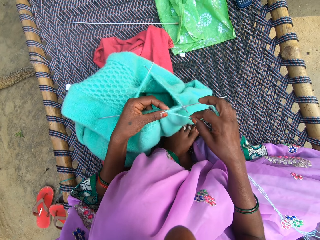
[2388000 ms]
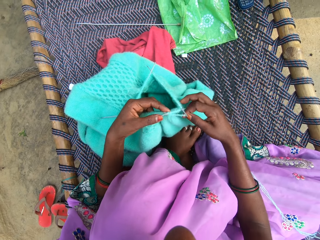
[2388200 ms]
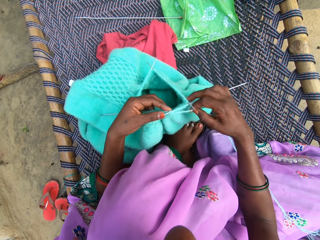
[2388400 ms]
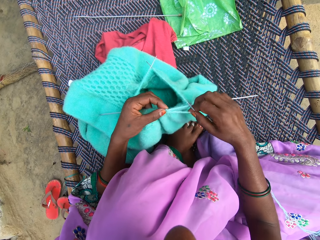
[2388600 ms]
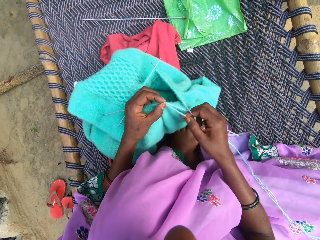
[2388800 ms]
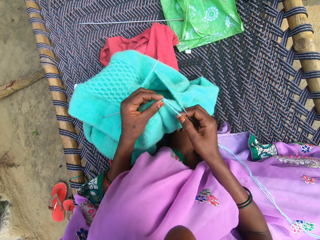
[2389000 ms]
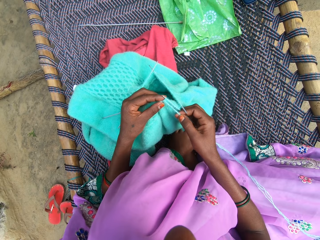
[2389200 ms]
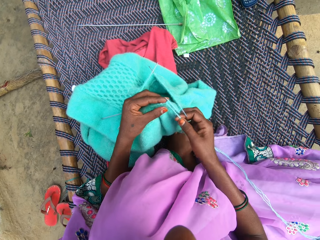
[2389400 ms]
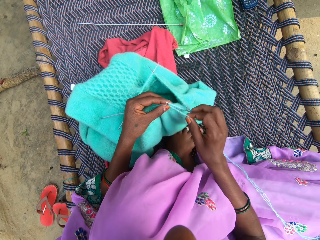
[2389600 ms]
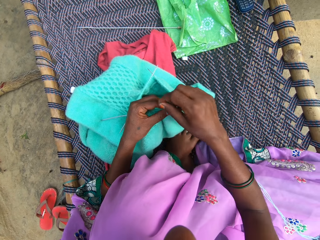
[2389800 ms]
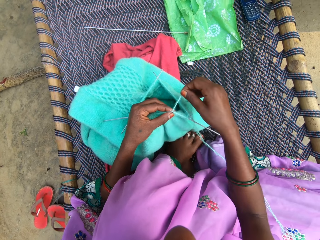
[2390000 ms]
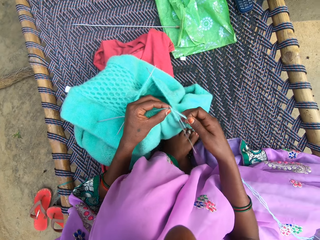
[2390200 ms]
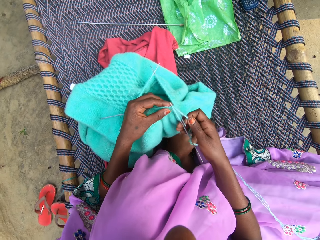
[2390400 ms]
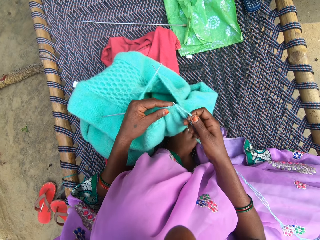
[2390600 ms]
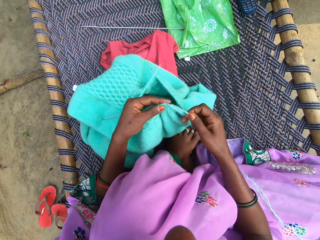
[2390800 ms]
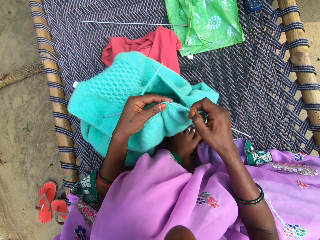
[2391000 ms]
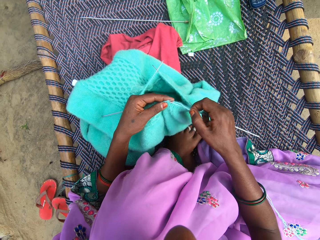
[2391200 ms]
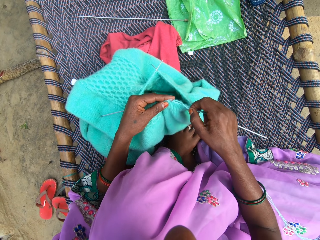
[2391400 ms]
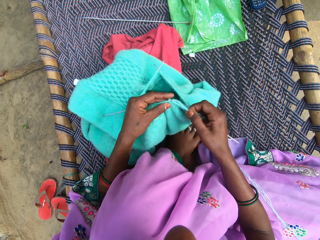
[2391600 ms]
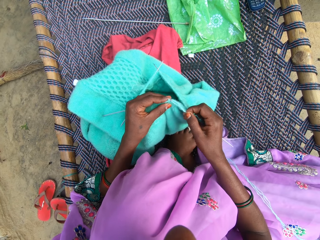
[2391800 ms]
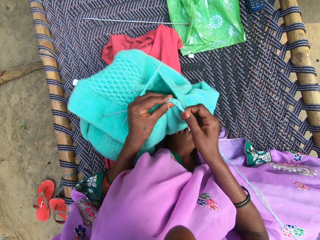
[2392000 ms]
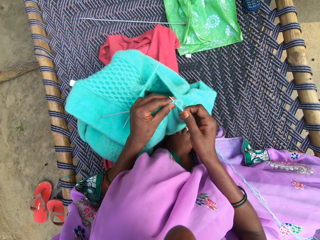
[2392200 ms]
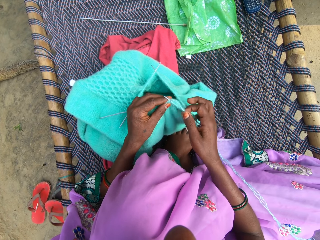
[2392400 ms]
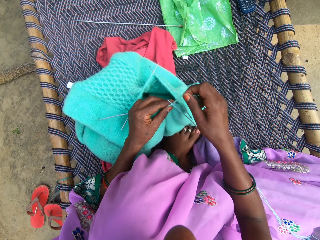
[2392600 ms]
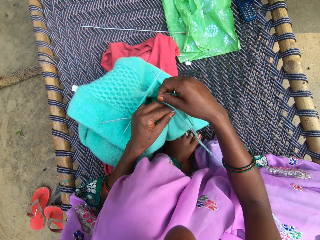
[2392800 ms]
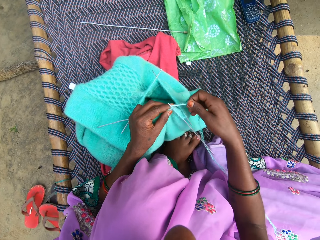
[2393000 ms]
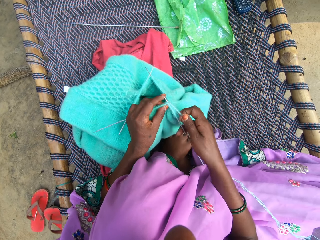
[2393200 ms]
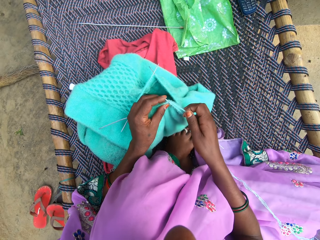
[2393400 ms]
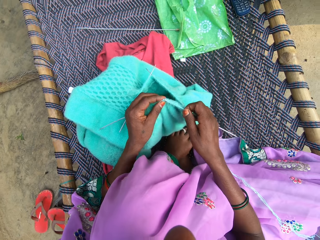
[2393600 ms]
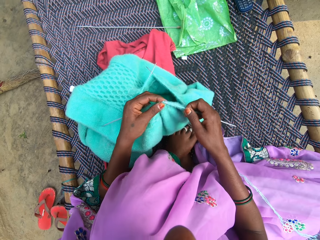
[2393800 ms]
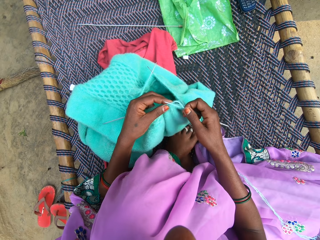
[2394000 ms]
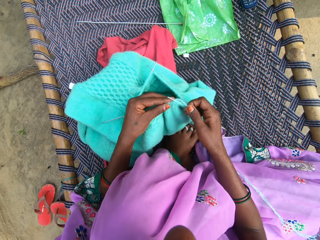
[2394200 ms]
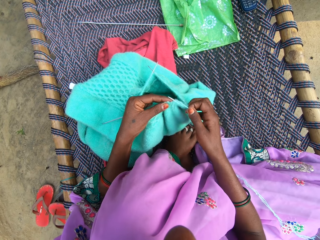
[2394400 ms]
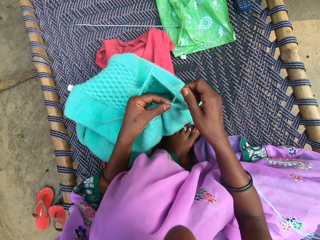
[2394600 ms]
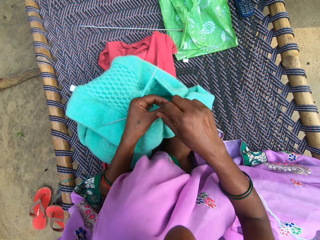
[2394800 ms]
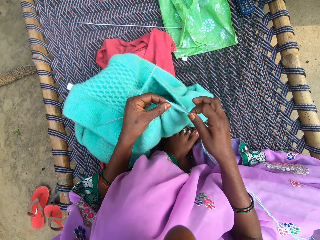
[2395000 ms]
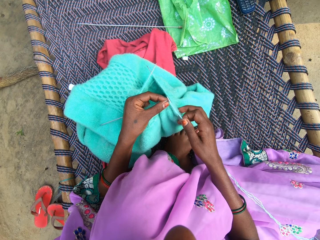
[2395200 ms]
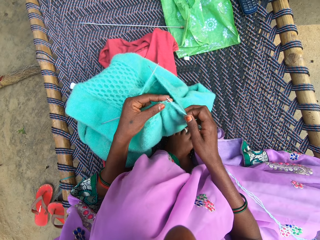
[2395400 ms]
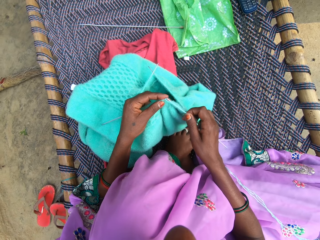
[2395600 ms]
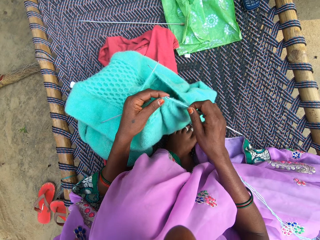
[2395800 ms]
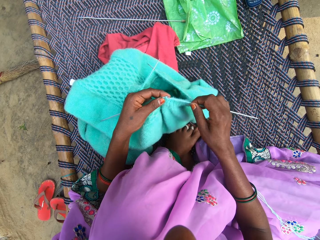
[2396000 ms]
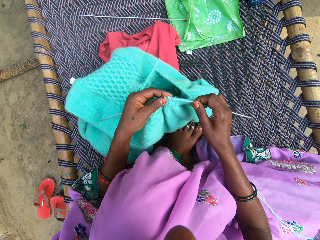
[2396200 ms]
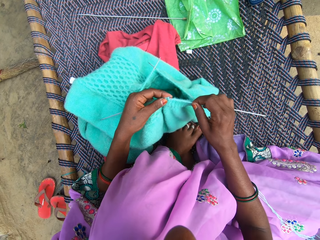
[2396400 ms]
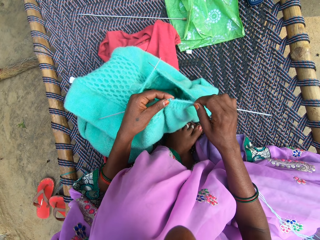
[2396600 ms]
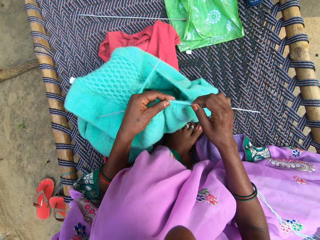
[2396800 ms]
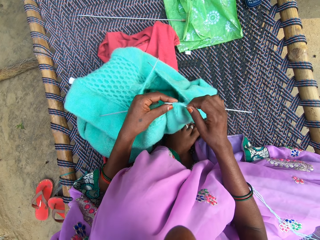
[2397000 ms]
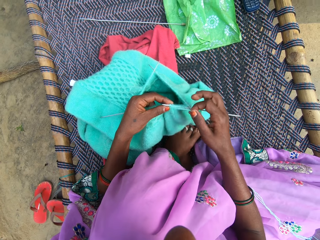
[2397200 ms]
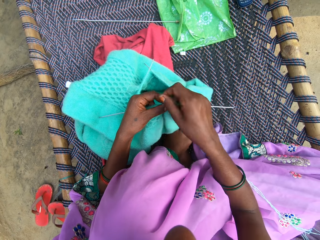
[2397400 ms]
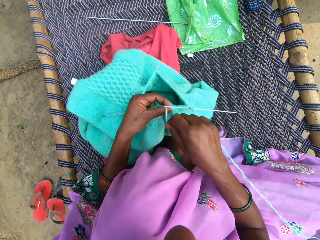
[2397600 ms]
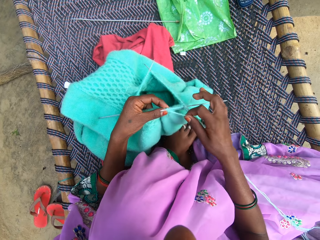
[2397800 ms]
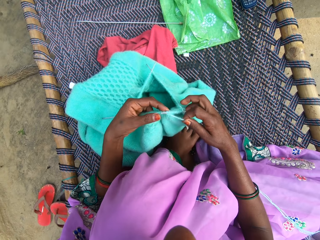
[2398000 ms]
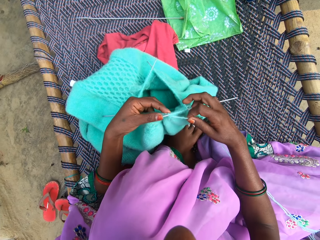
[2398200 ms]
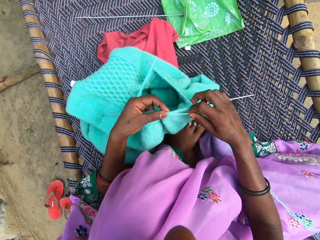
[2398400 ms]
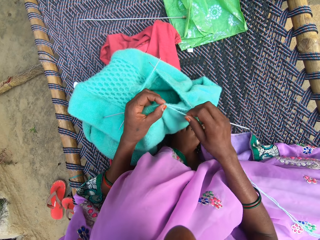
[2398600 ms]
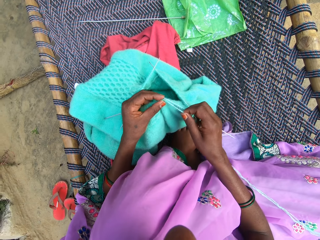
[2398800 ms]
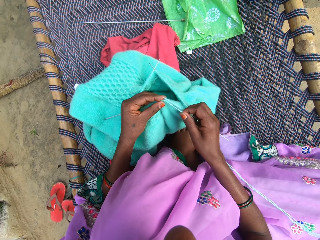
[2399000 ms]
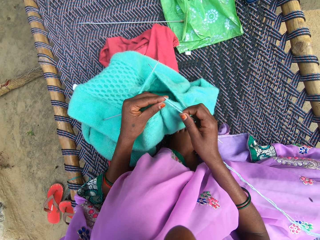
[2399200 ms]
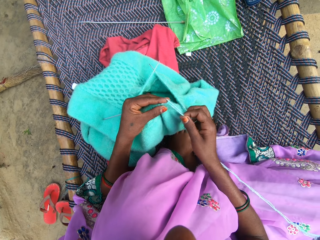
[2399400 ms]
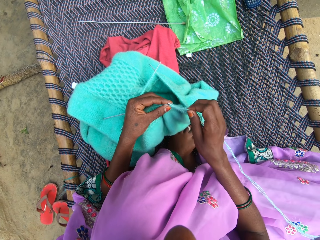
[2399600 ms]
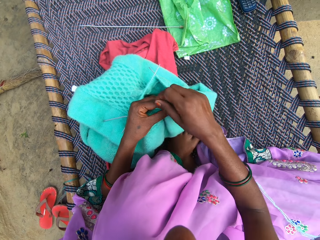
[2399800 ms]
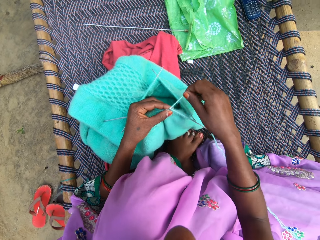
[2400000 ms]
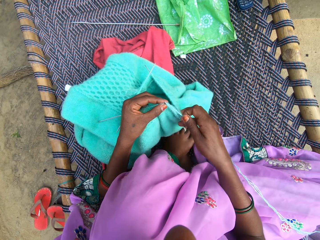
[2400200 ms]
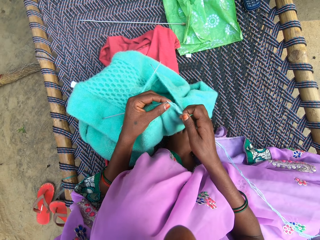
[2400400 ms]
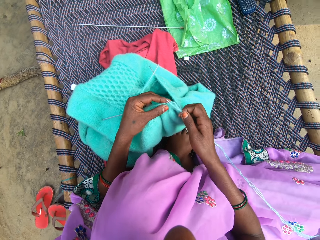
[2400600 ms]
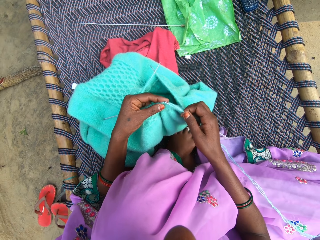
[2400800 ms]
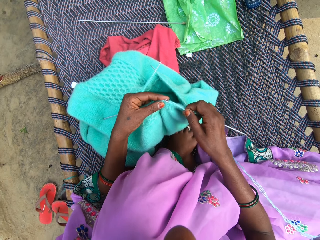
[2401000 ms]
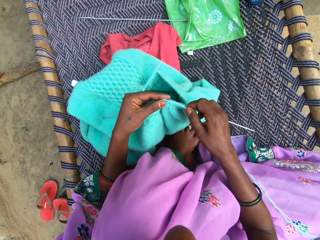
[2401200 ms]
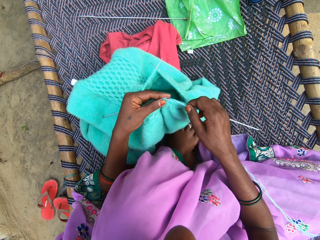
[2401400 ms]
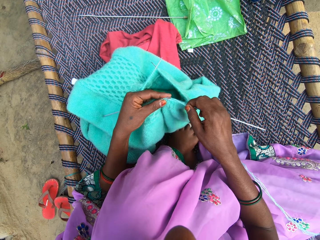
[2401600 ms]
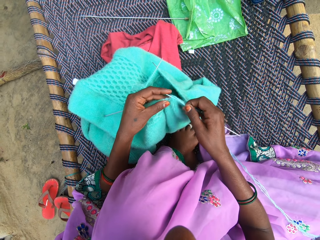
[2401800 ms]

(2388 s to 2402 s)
The camera wearer rounds the wool on the cloth. They knit the cloth. They round the wool on the cloth. They knit the cloth. They round the wool on the cloth. They knit the cloth. They round the wool on the cloth. They knit the cloth. They round the wool on the cloth. They knit the cloth. They round the wool on the cloth.

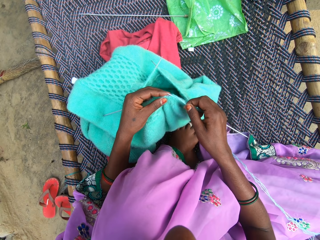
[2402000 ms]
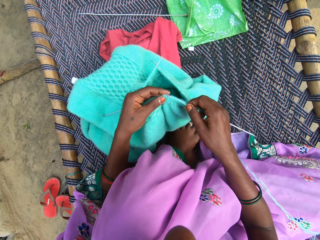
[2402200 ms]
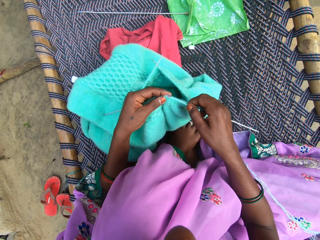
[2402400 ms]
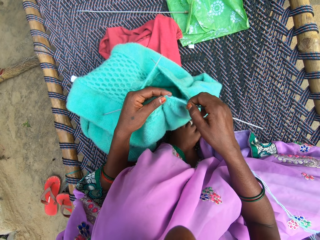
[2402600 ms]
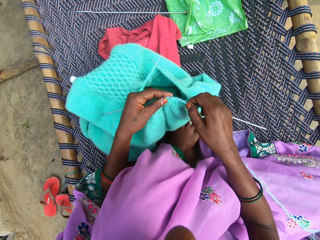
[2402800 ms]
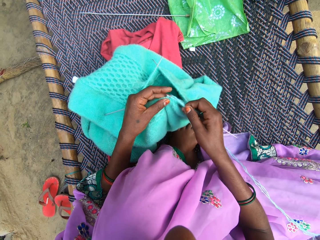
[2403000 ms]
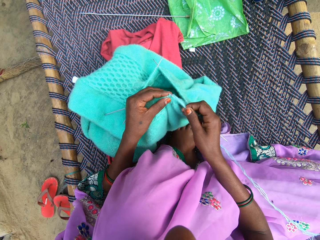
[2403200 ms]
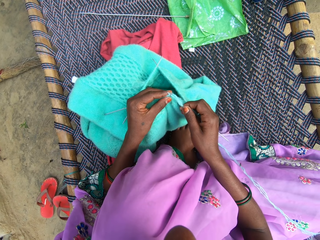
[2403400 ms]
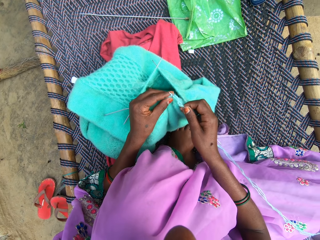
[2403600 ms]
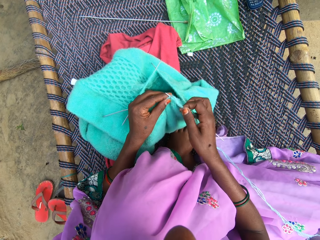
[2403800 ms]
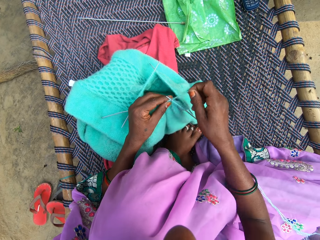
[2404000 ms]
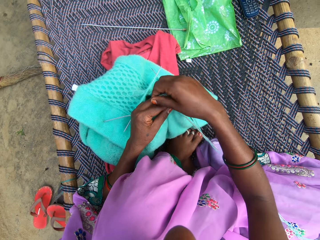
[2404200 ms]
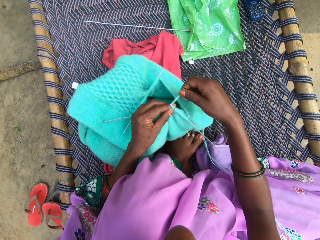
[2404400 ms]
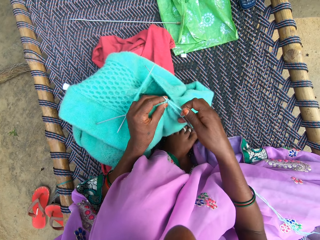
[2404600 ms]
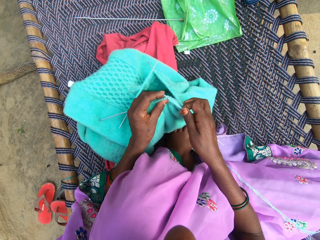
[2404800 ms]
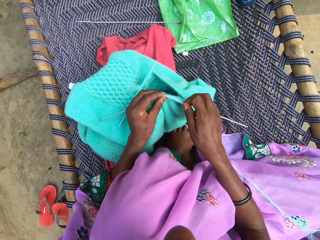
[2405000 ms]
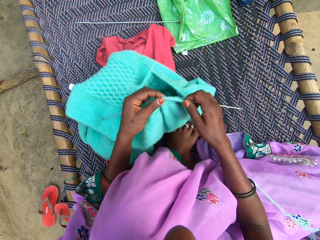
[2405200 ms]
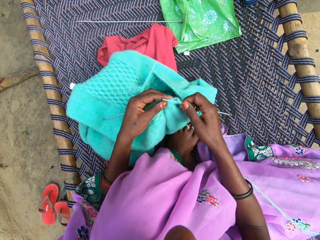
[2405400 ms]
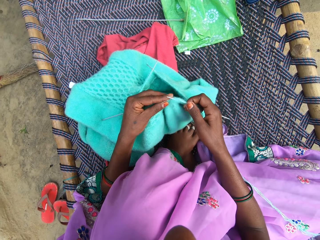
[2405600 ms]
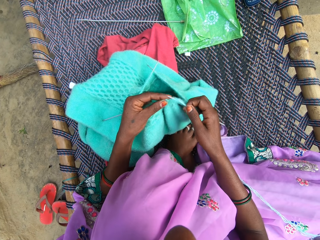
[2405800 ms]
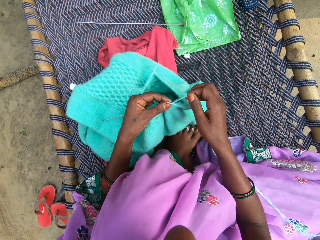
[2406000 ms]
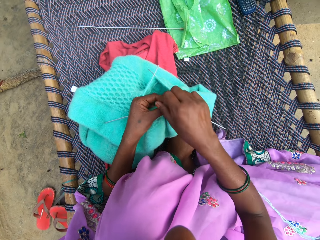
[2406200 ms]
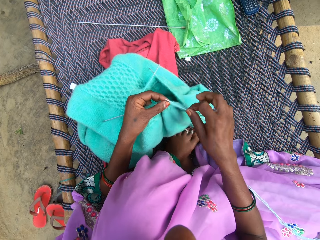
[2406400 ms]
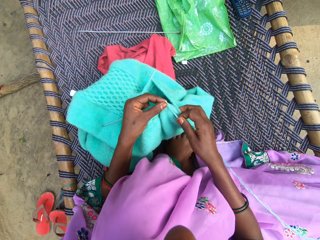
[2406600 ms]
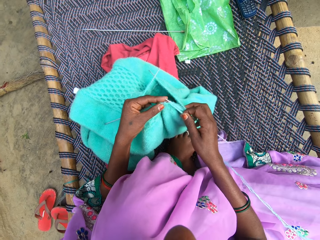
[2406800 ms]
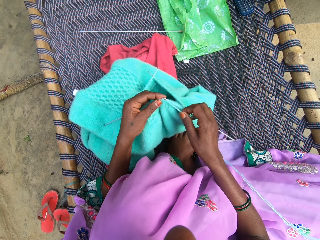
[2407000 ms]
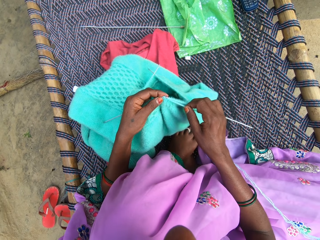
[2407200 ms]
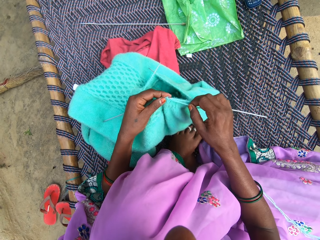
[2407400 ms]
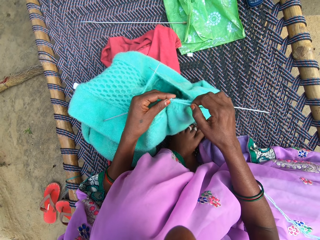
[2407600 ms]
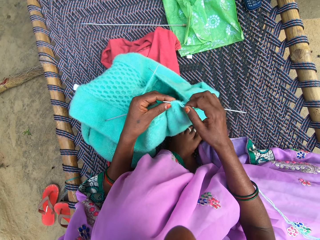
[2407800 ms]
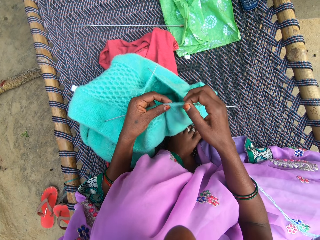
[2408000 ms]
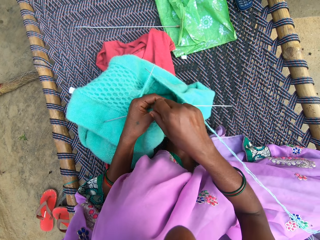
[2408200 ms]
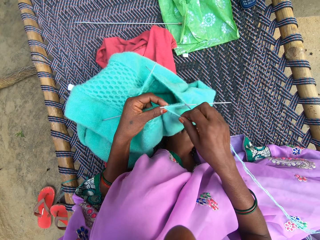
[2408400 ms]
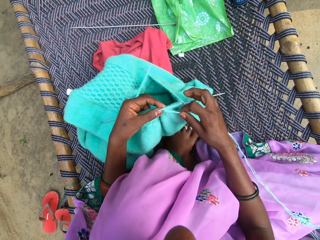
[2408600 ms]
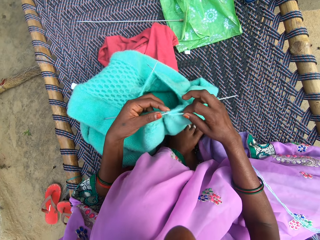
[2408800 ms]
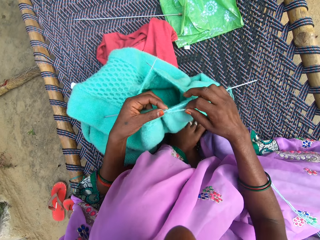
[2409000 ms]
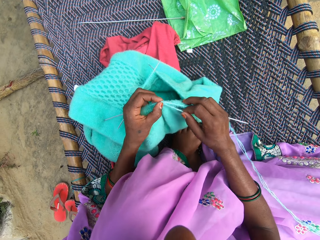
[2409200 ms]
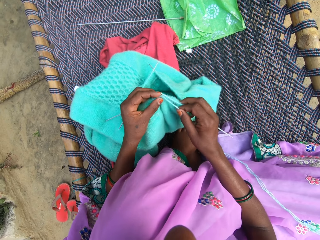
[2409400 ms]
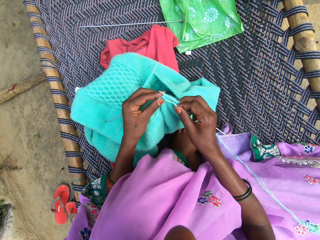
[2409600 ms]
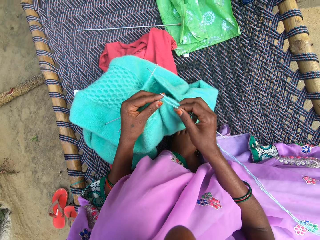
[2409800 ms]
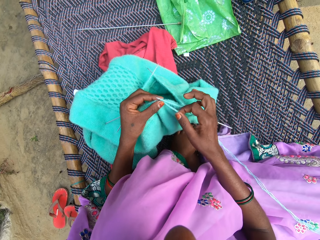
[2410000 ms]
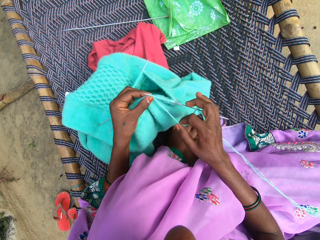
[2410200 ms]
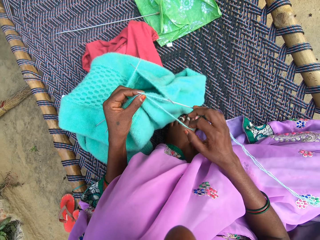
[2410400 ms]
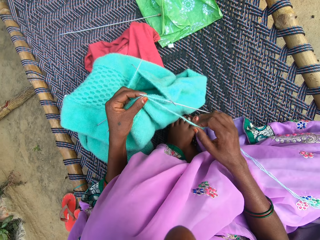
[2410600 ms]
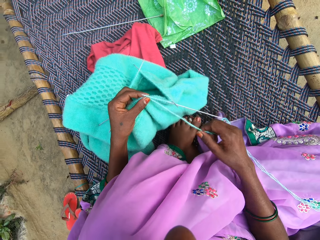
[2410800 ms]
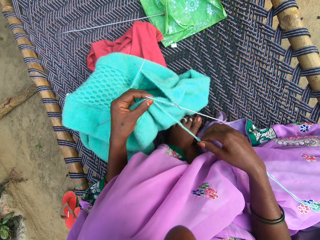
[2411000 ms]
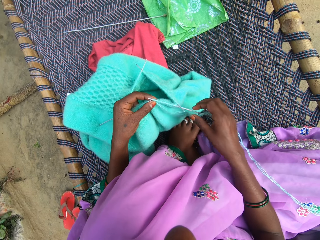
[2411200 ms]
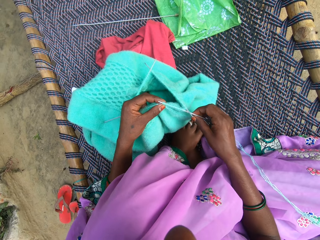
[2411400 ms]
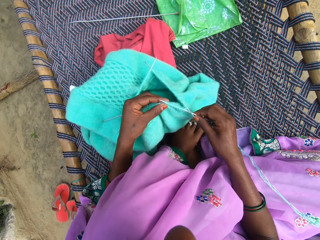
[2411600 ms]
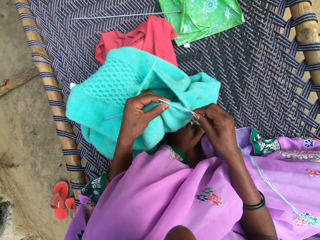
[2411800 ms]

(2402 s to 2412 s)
The camera wearer knits the cloth. They round the wool on the cloth. They knit the cloth. They round the wool on the cloth. They knit the cloth. They round the wool on the cloth. They knit the cloth. They pull the wool and drop the wool.
